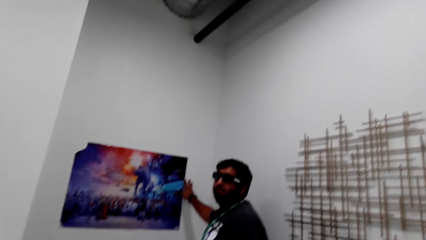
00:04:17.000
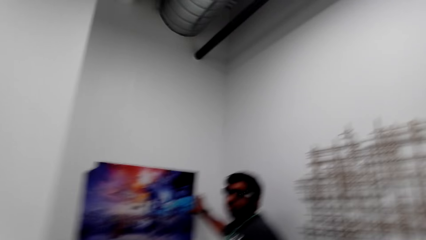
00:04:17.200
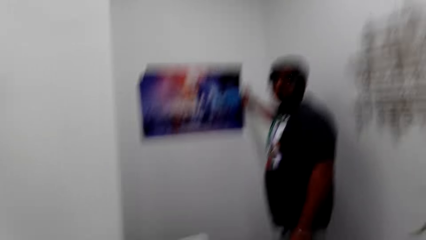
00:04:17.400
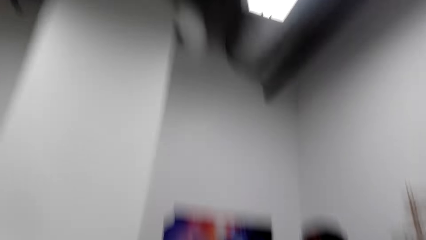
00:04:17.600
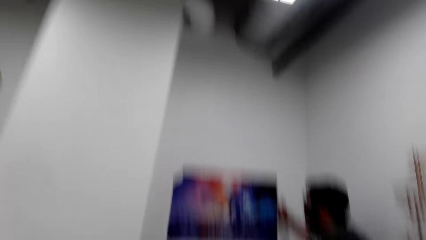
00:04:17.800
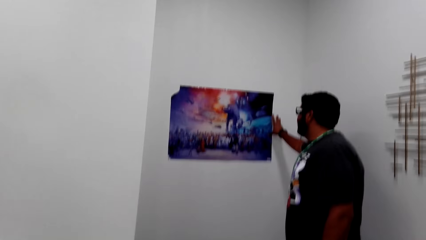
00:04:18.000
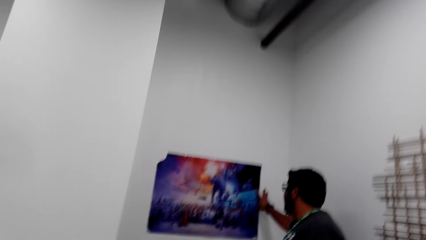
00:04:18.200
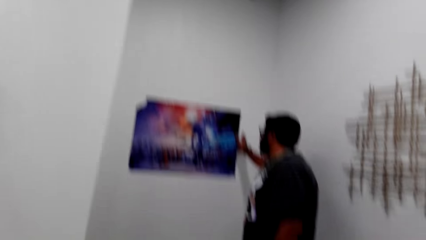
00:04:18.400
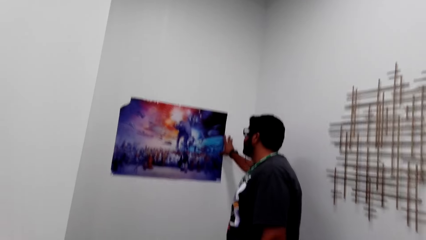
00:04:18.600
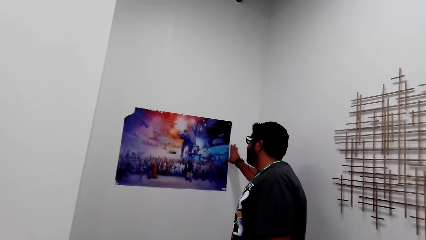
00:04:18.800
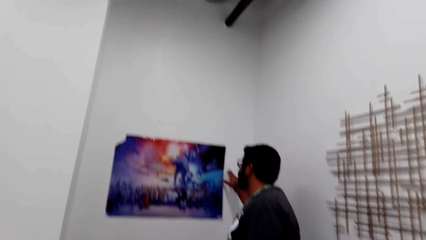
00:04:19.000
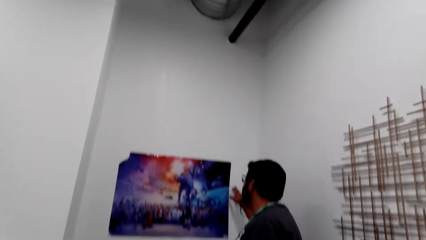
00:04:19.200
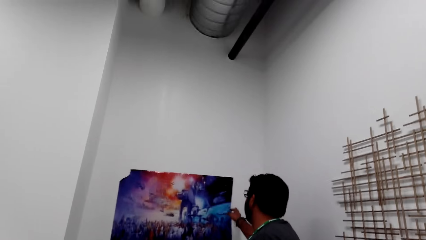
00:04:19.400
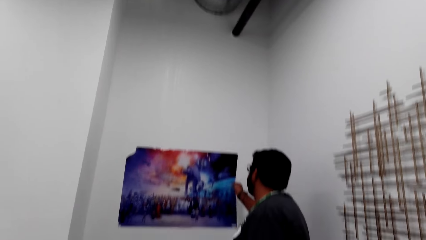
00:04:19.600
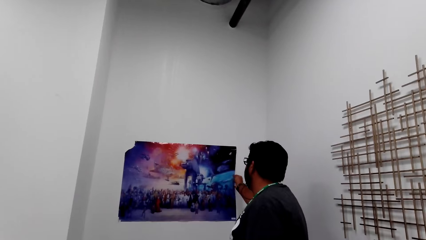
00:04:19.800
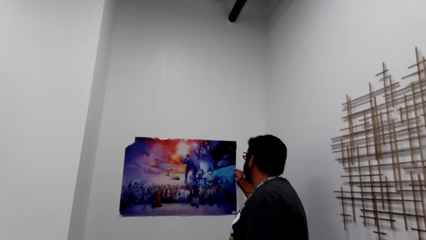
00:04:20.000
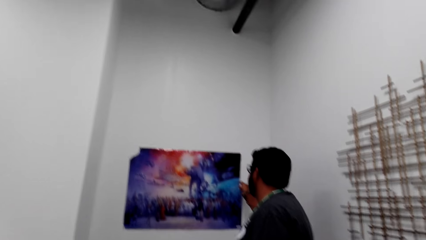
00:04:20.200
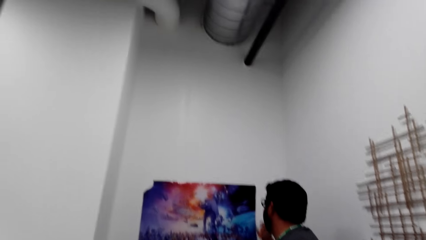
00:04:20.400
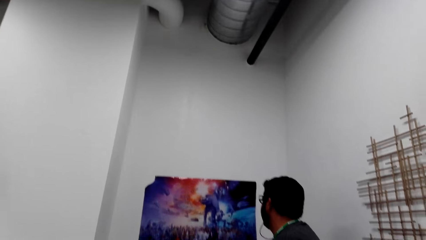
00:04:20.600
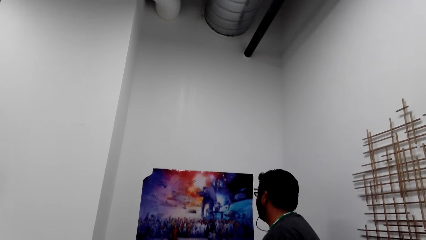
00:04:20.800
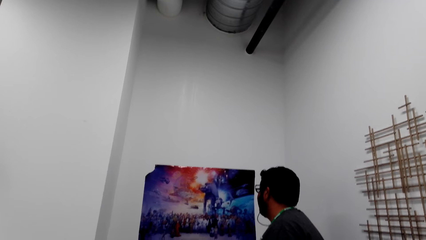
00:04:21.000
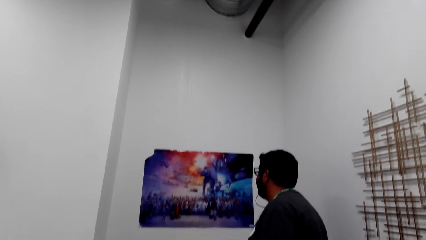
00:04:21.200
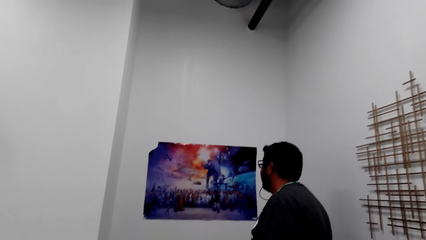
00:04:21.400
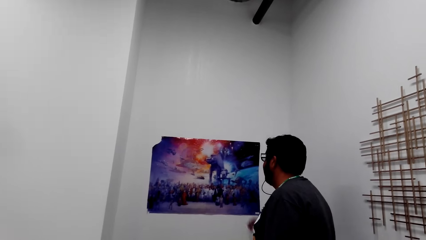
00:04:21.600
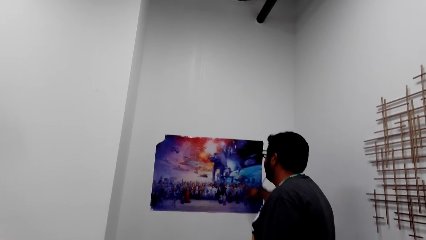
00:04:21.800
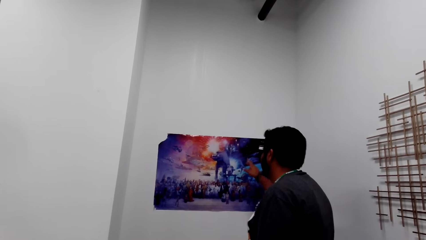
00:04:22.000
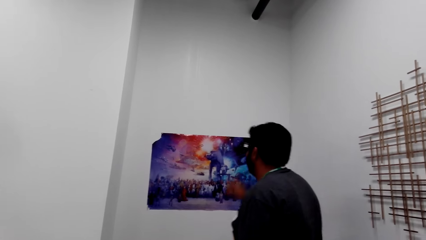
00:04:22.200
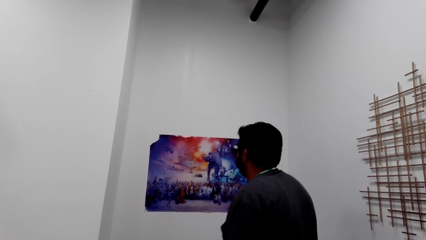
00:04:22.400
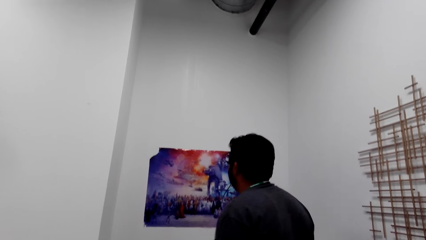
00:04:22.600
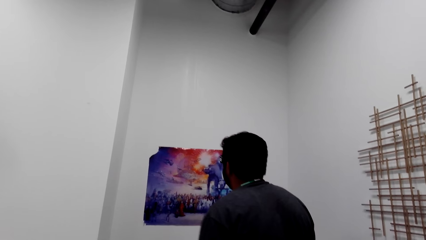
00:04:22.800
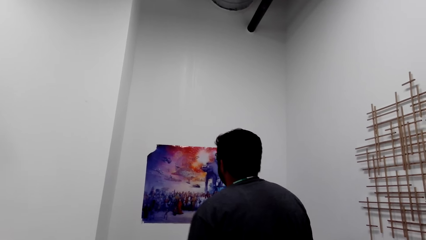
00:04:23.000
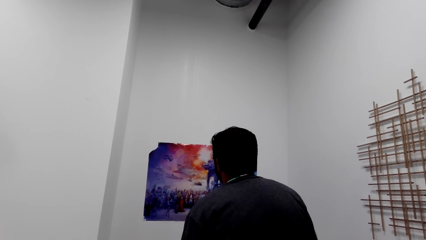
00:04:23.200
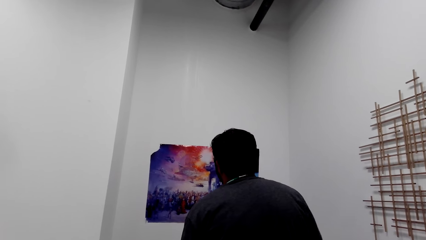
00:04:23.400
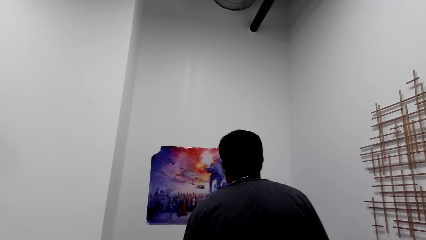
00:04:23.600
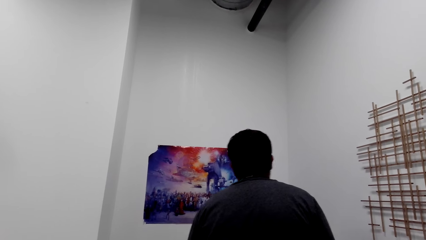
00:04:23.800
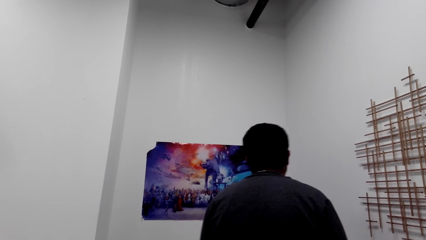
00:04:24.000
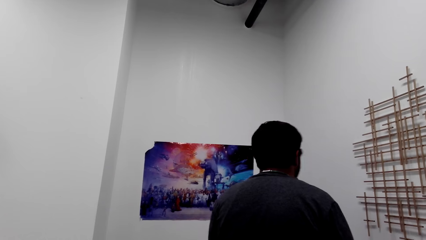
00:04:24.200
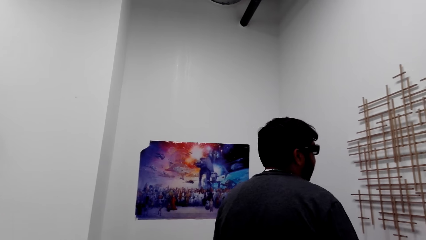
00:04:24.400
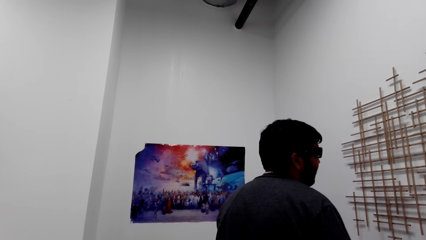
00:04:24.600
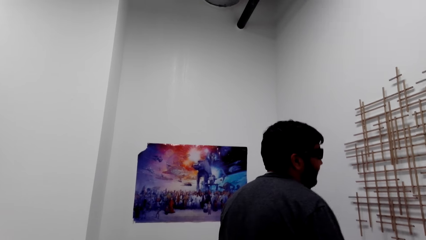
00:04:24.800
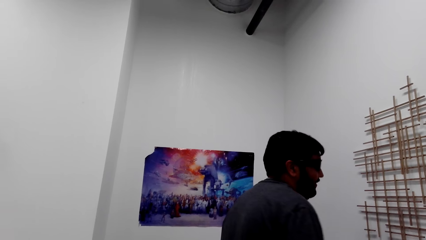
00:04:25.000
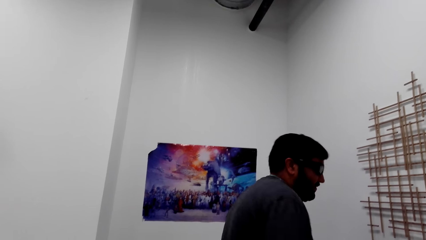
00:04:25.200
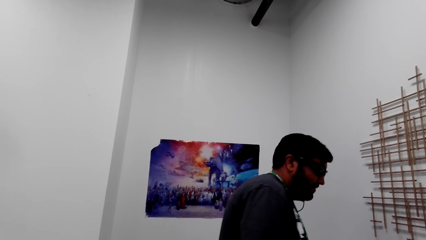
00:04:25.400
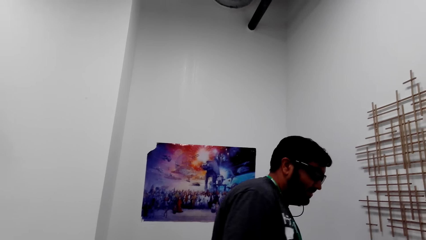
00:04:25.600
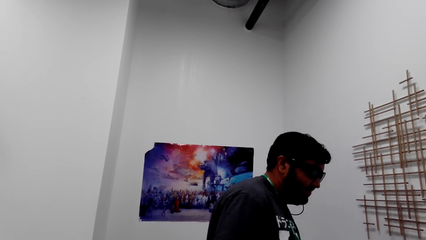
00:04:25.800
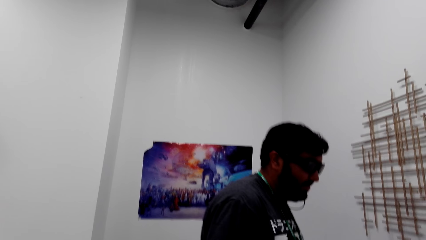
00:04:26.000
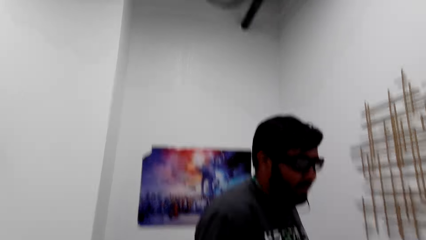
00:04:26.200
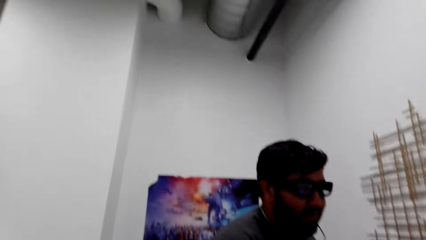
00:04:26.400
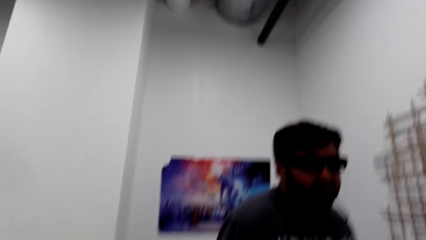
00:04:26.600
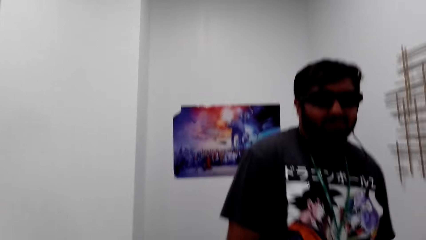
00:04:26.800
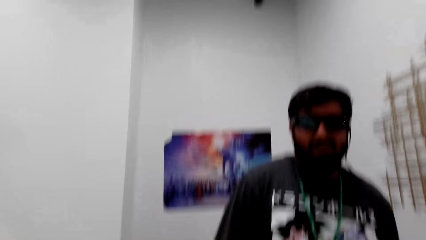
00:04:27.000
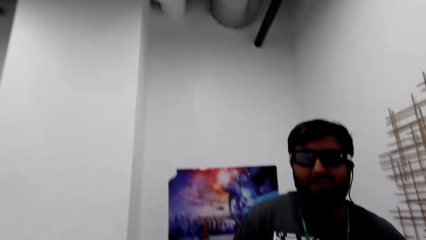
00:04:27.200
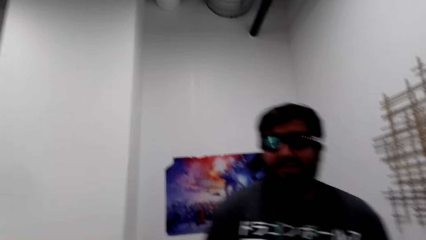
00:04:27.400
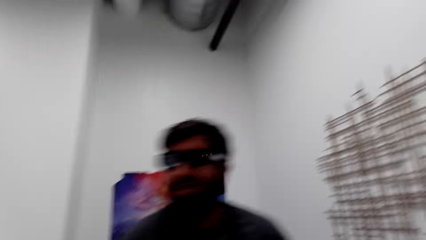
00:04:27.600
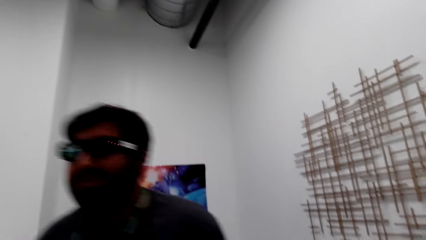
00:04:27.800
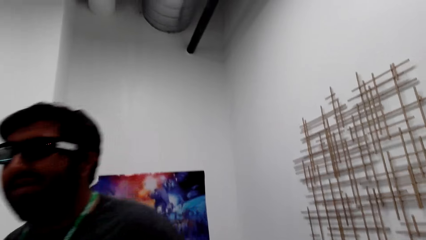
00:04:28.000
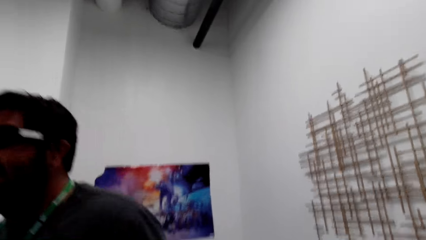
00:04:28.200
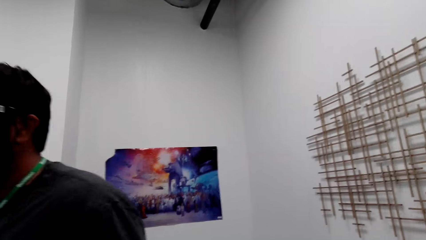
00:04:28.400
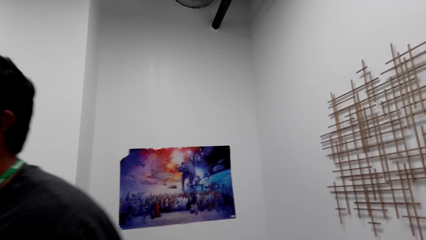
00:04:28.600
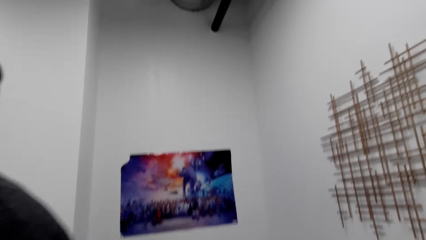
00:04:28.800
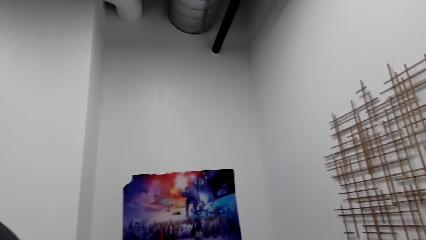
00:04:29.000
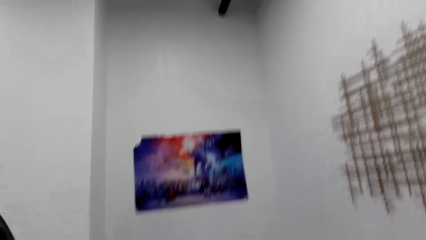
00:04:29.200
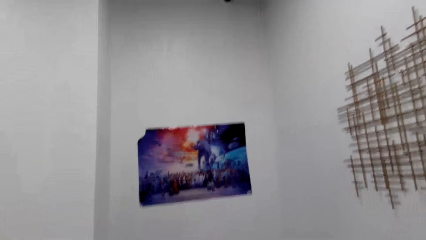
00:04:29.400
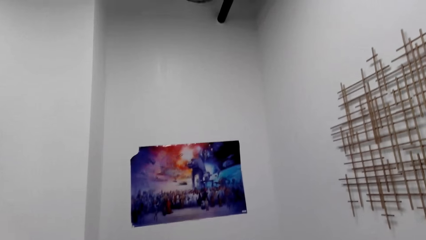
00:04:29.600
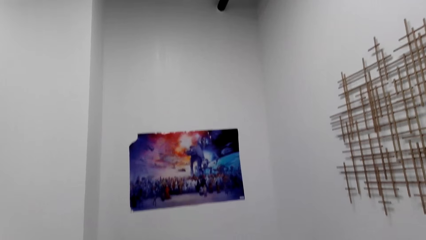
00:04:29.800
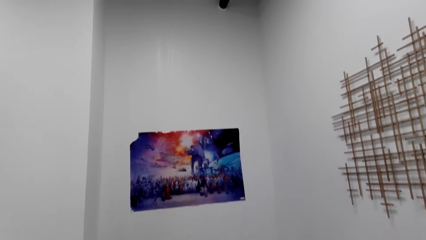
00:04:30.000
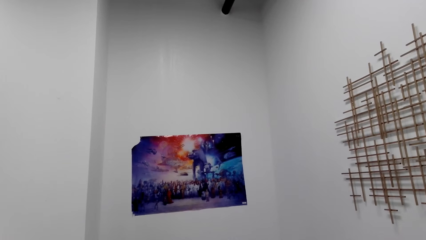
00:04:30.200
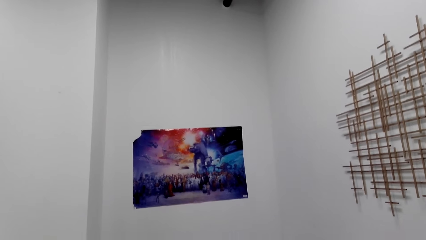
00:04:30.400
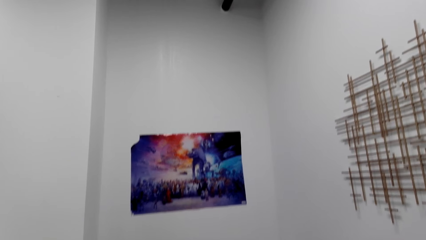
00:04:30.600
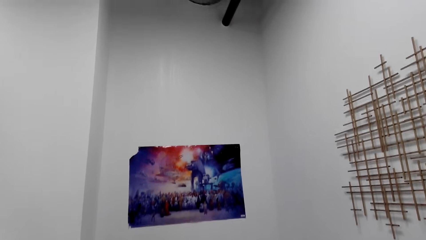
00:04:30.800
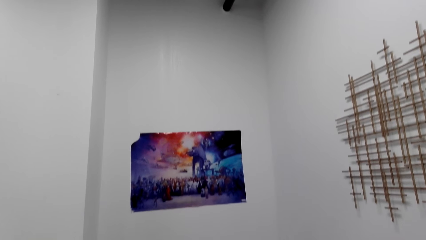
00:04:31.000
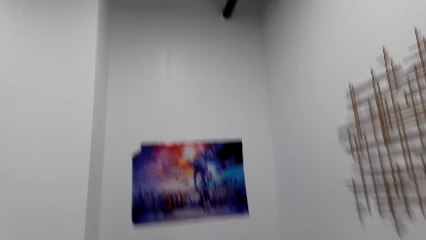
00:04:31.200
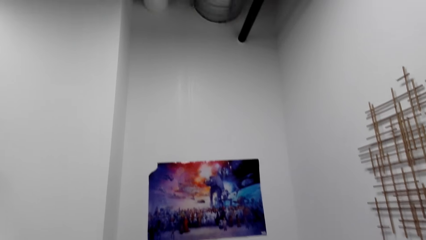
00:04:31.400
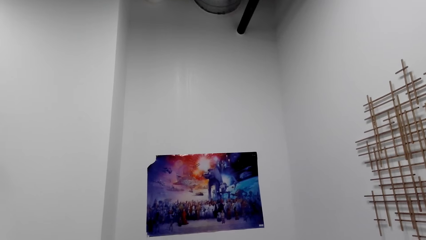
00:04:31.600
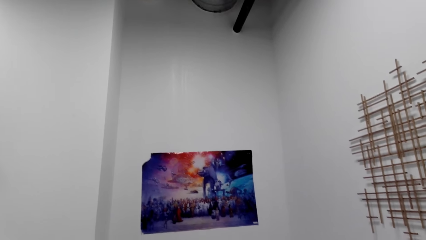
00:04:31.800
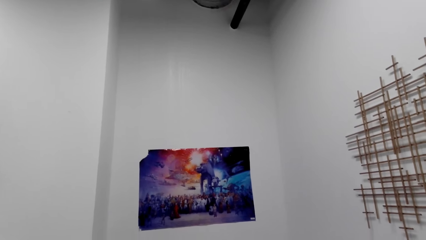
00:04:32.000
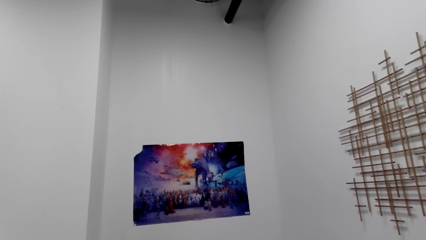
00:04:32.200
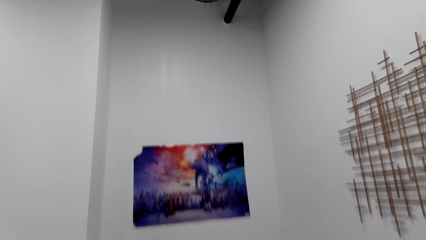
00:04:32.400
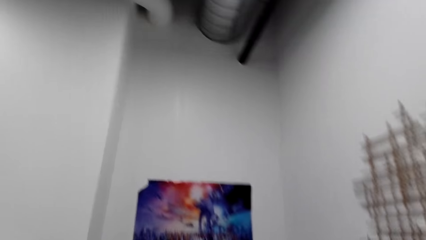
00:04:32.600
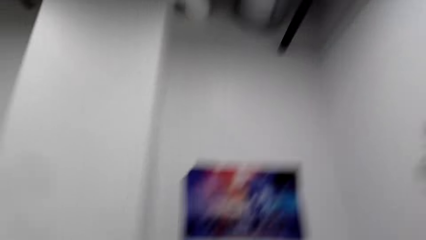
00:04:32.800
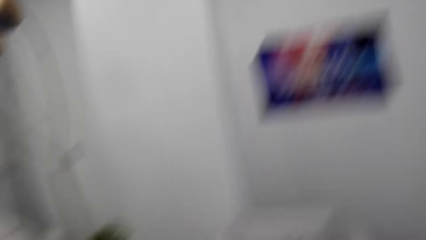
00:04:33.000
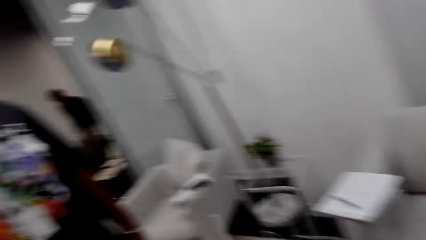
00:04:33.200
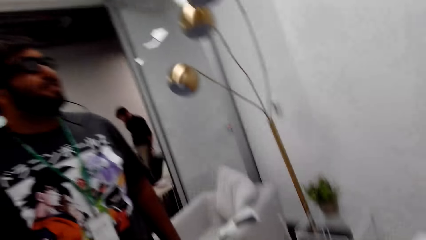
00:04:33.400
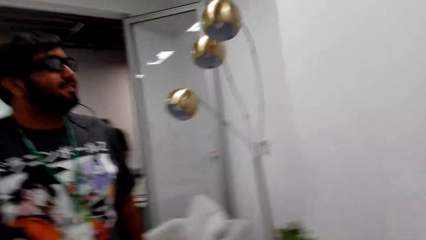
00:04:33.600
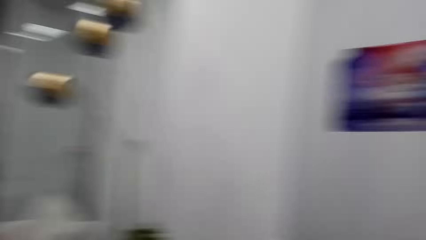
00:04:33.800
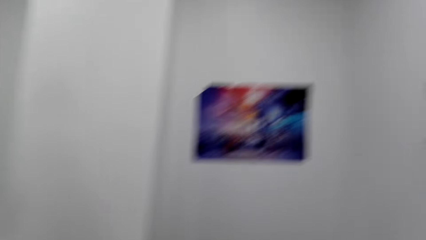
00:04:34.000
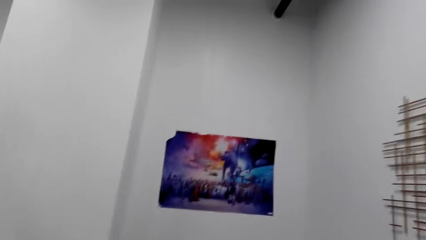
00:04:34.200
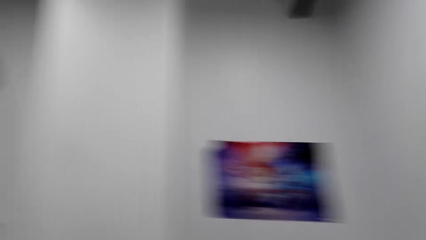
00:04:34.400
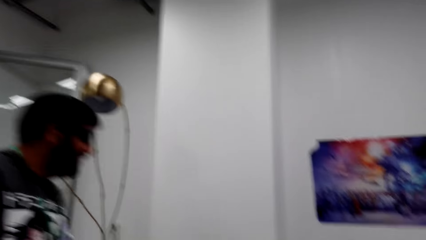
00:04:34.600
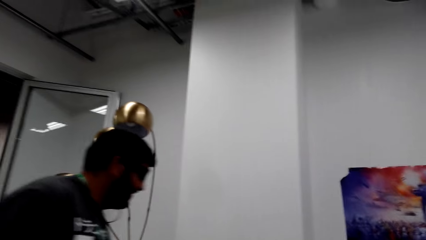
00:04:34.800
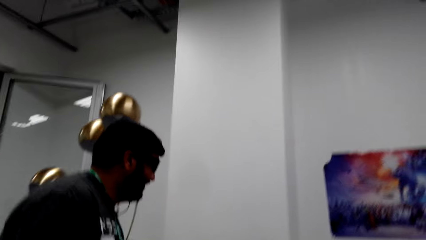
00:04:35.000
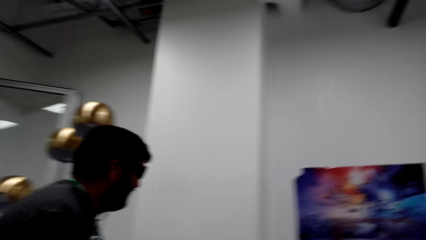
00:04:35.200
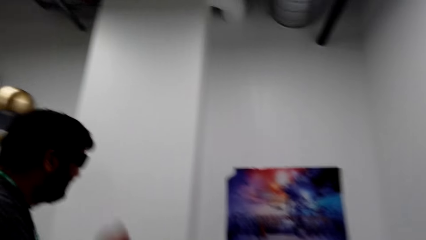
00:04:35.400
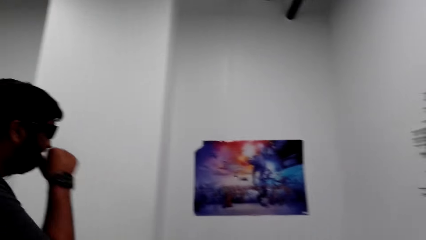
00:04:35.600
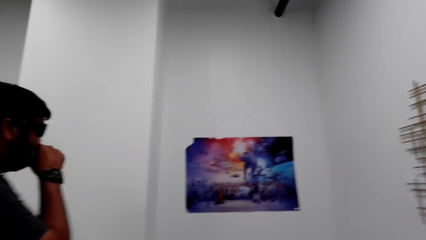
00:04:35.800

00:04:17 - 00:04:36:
The man talks to the camera wearer and touches the portrait painting on the wall with his right hand. The man talks to the camera wearer. The camera wearer talks to the man. The man talks to the camera wearer. The camera wearer talks to the man. The man talks to the camera wearer. The camera wearer talks to the man. The man moves around. The camera wearer talks to the man. The man talks to the camera wearer. The man moves around again. The camera wearer looks at the portrait painting on the wall. They talk to the man. The man talks to the camera wearer. The camera wearer looks around. They laugh. They look around again.
